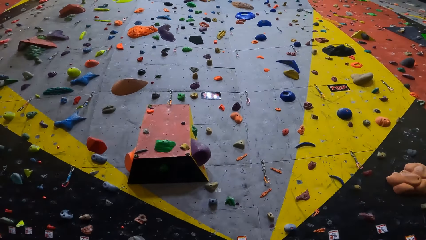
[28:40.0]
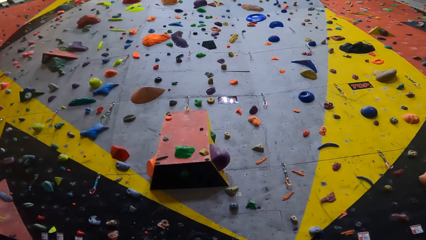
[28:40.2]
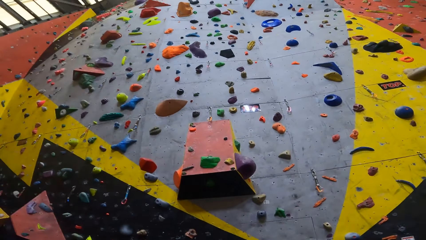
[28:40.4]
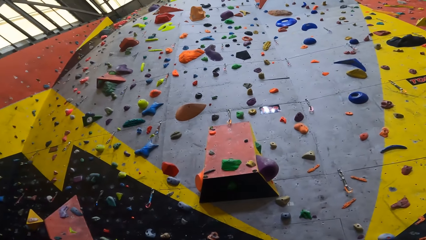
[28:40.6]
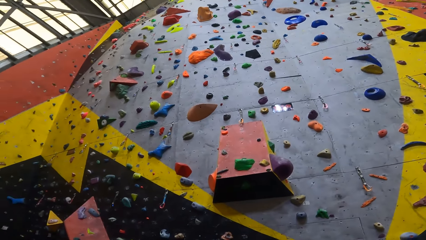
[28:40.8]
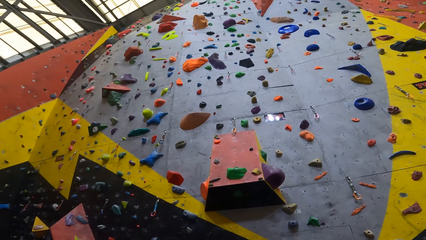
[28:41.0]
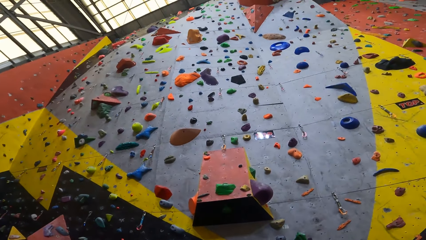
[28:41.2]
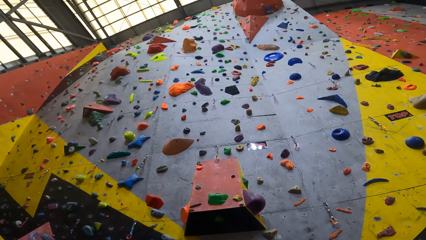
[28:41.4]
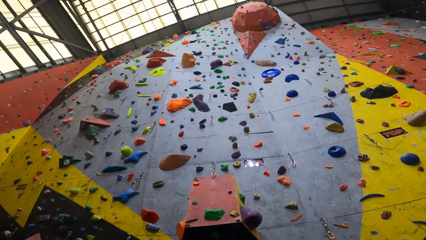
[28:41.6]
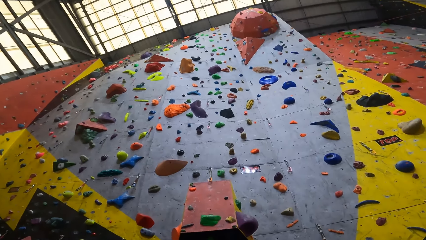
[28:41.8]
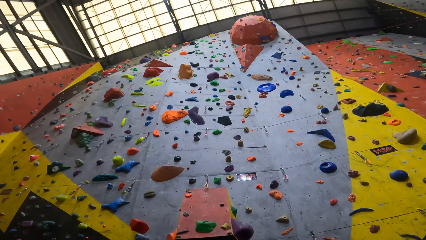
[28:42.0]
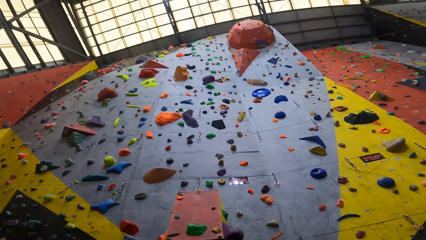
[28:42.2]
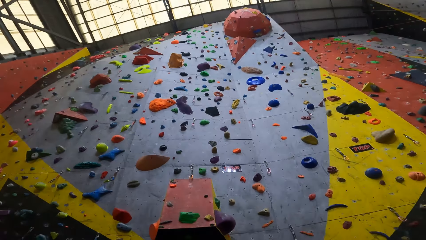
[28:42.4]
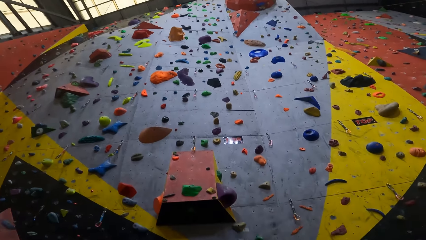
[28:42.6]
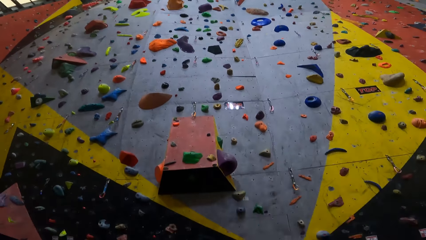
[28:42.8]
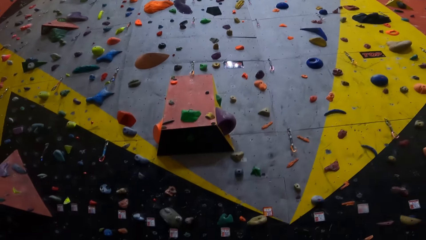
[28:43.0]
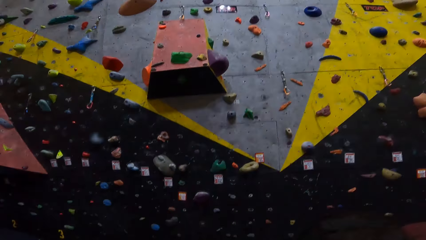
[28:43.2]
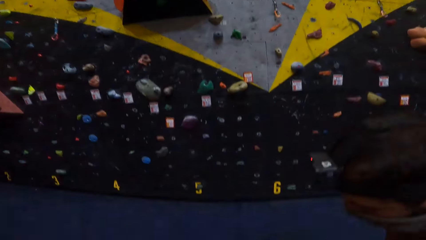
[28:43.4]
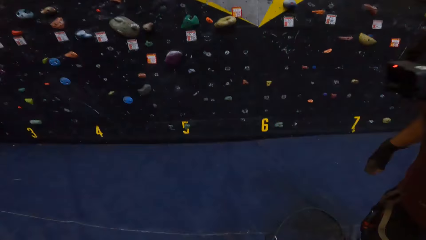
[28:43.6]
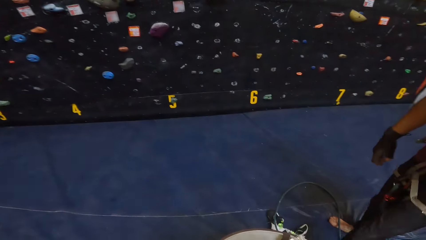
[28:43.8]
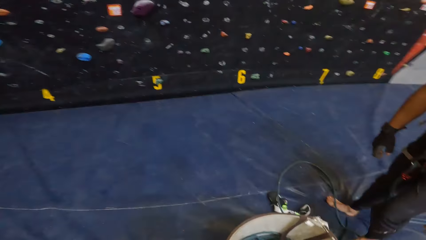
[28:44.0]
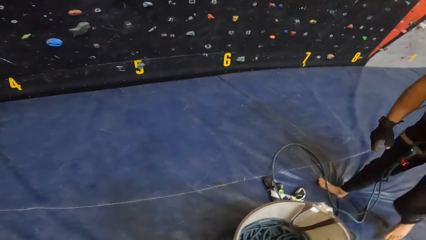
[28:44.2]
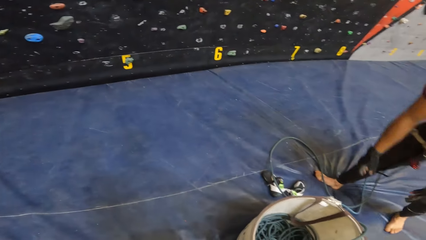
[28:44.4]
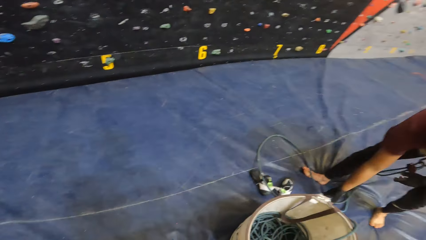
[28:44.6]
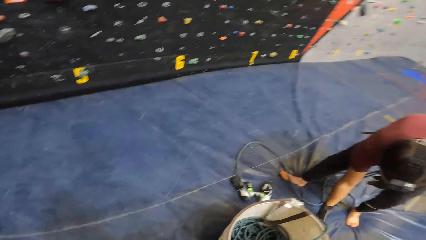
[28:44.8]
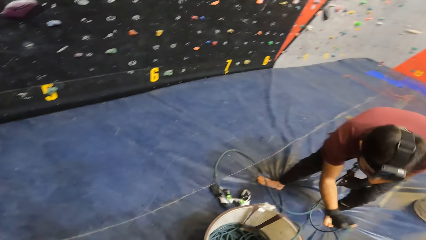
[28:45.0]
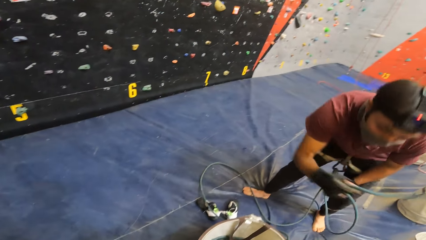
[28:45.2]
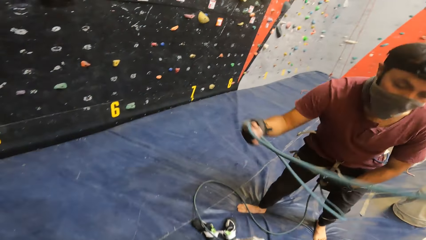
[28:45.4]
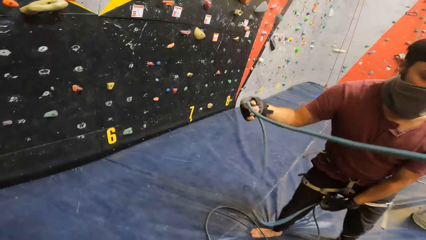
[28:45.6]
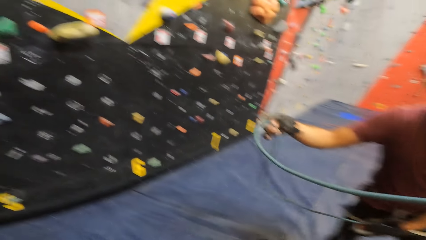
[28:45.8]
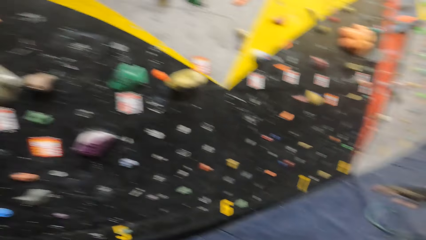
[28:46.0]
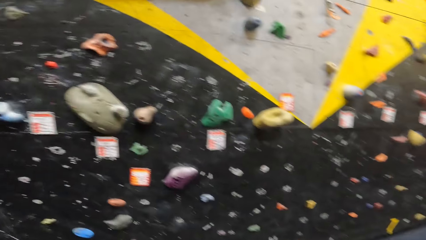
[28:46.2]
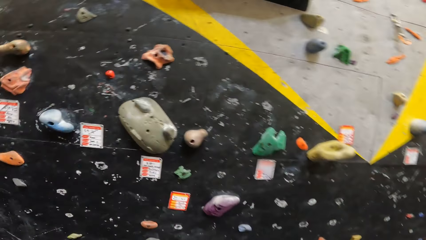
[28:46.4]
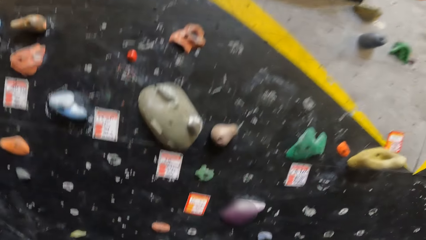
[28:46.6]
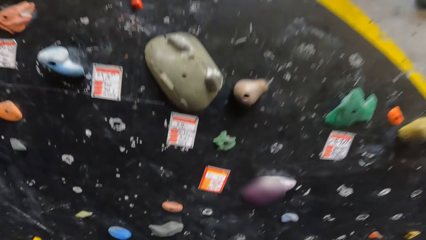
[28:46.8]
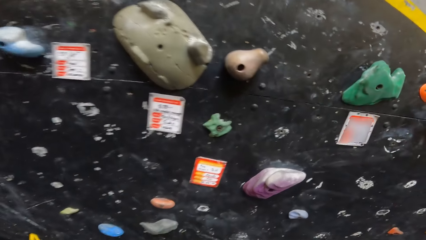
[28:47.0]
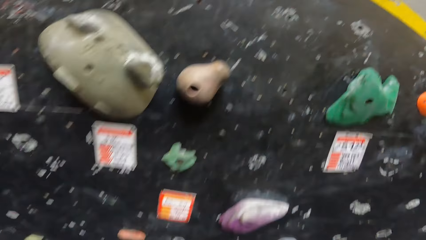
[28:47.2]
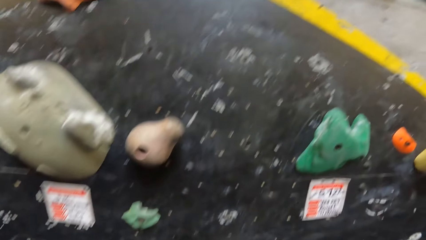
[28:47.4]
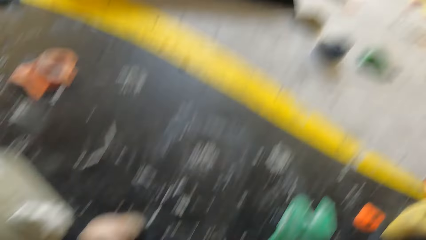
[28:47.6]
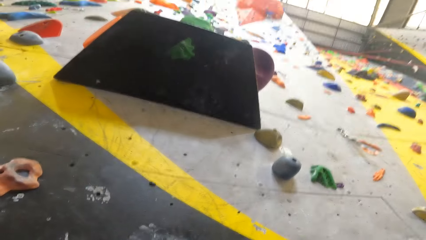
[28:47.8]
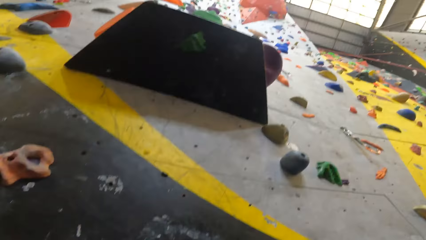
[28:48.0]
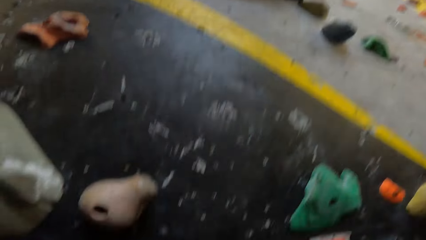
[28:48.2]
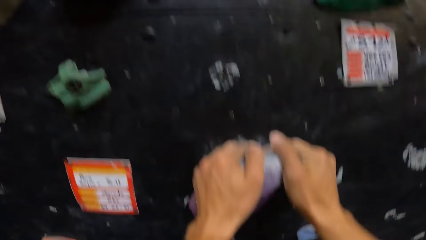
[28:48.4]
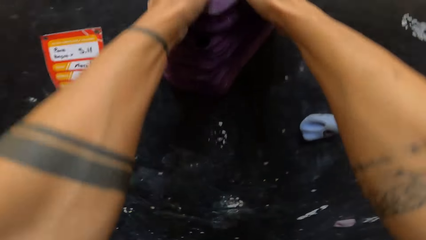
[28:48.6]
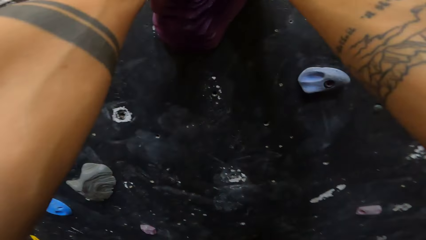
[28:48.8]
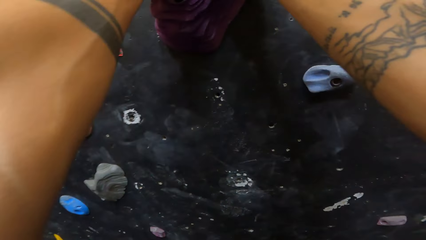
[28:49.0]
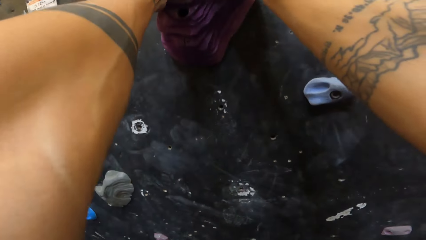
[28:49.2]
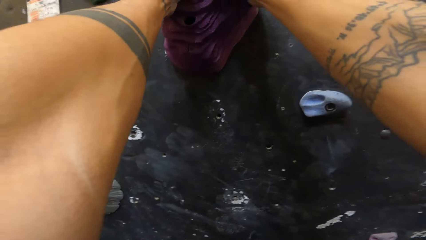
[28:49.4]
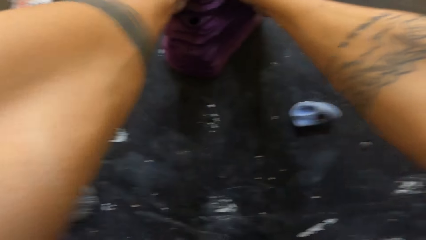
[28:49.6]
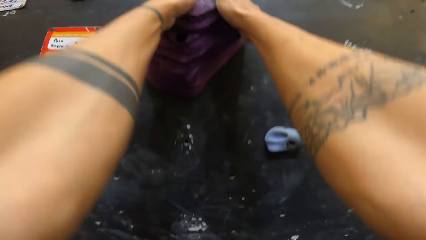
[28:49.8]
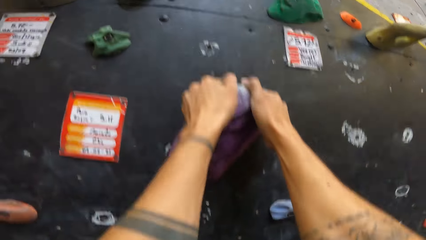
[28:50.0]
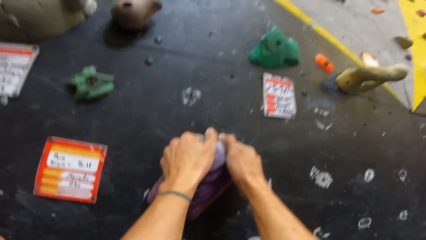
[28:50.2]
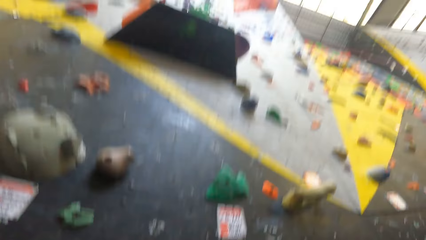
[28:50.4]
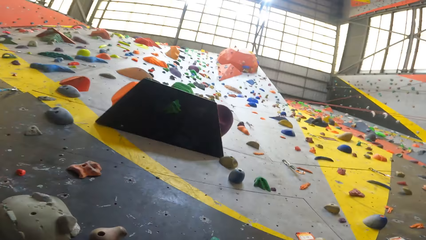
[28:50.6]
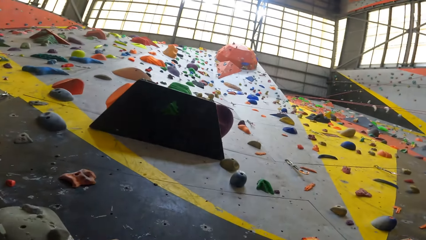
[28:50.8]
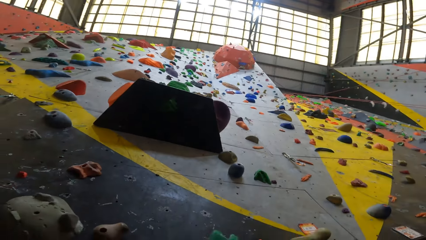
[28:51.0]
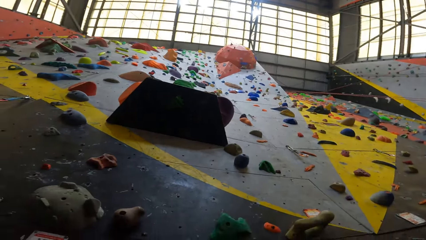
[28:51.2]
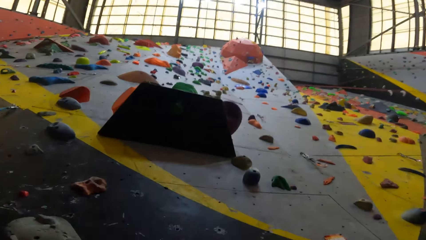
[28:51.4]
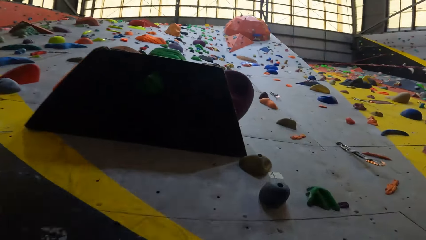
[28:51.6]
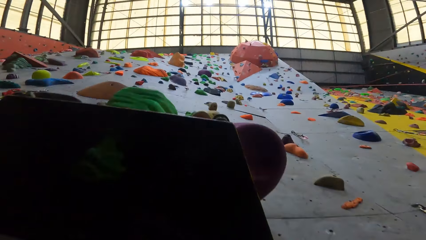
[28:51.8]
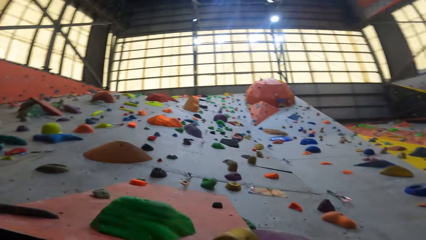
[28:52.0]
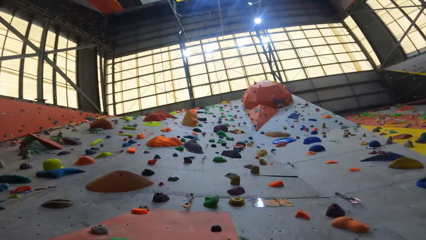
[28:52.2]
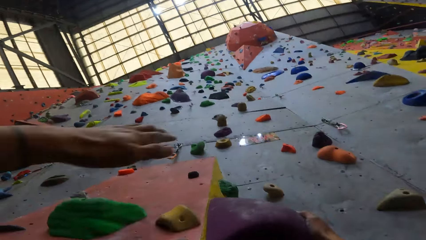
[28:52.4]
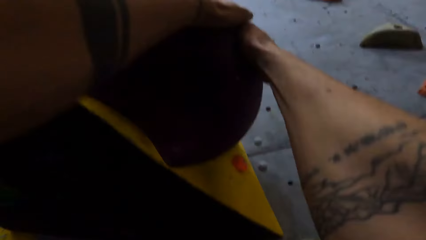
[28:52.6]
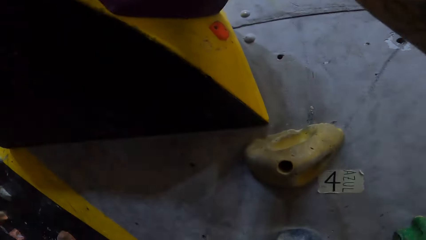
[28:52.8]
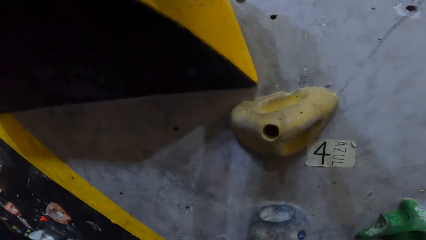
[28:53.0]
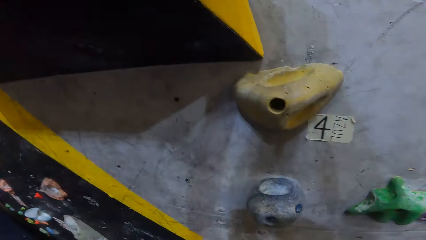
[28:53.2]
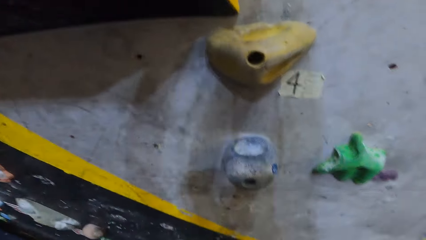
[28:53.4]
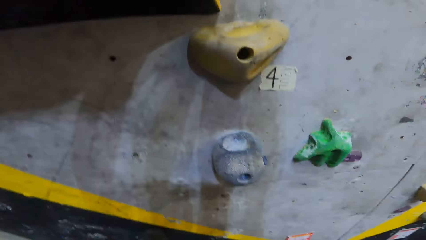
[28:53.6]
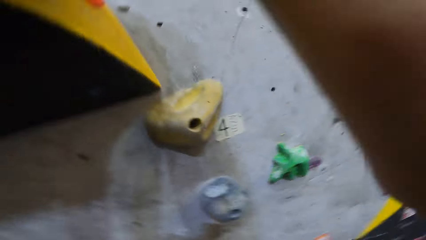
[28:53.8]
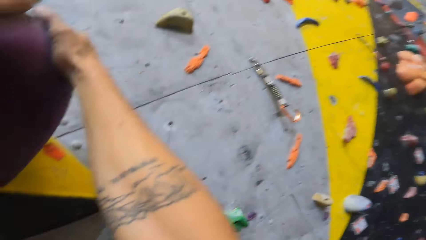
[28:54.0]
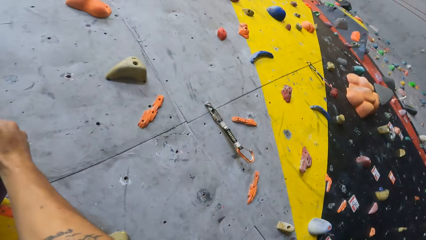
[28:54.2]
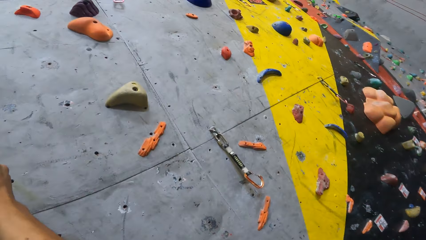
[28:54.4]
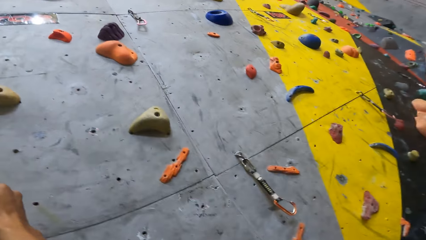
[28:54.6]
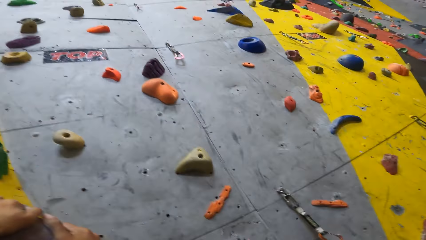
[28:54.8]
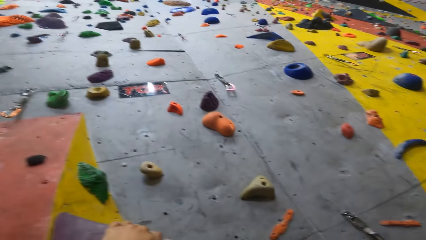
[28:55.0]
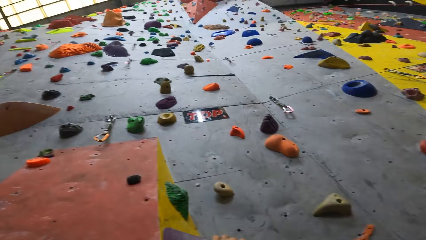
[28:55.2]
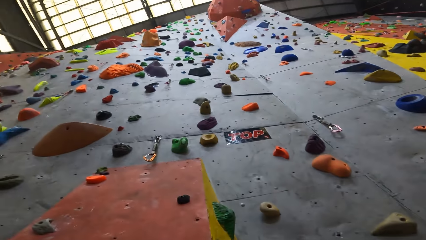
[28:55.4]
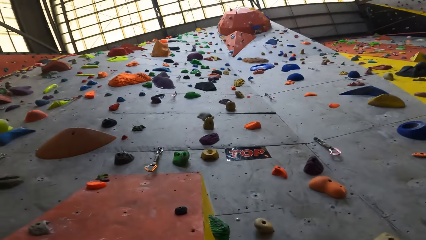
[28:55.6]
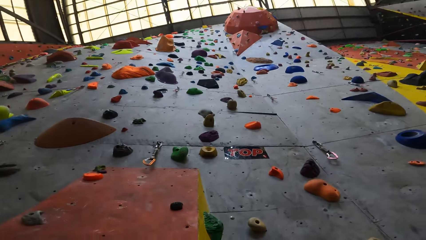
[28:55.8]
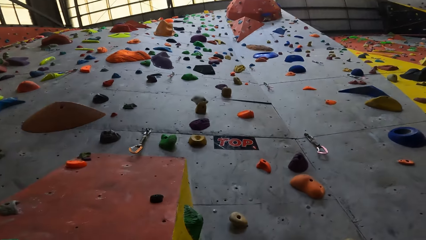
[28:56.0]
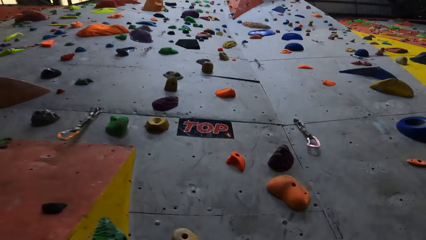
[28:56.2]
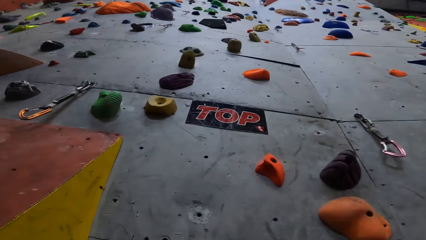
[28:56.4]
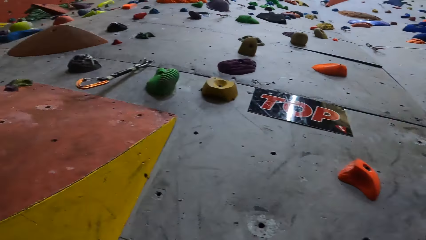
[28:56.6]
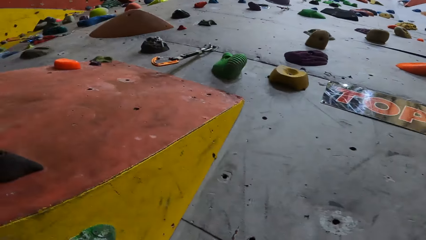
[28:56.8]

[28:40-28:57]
The camera wearer walks around the game climbing room. They climb the game climbing wall. They hold a crimp hold on the climbing wall. They touch the crimp hold with both hands.
